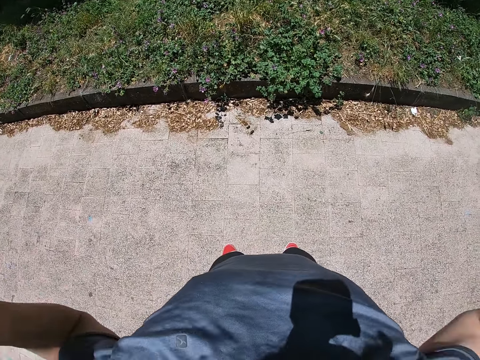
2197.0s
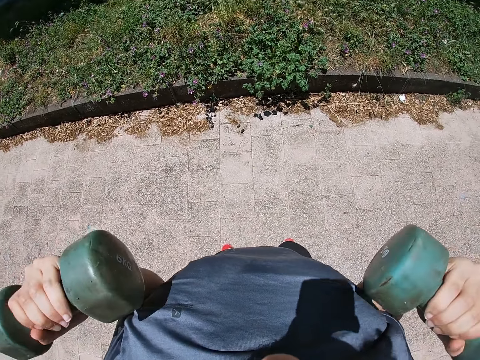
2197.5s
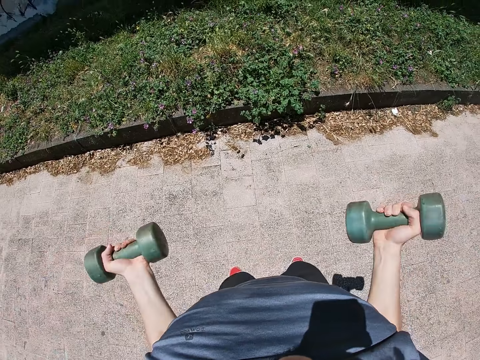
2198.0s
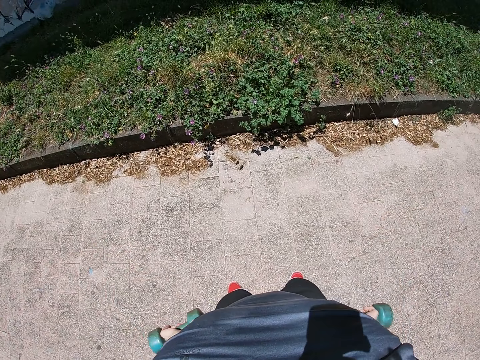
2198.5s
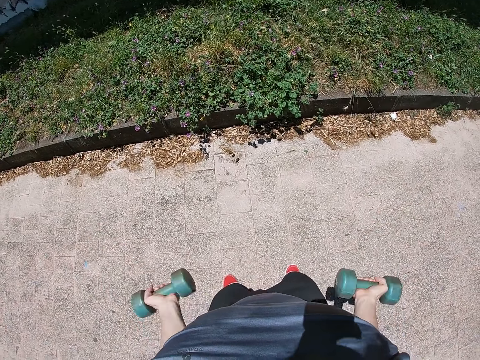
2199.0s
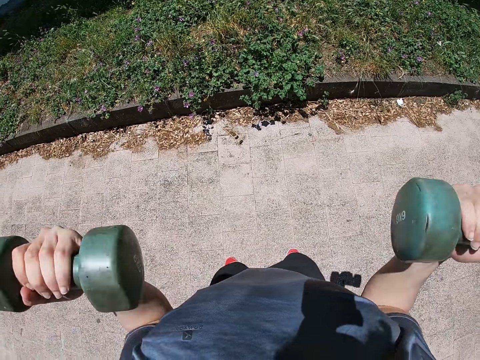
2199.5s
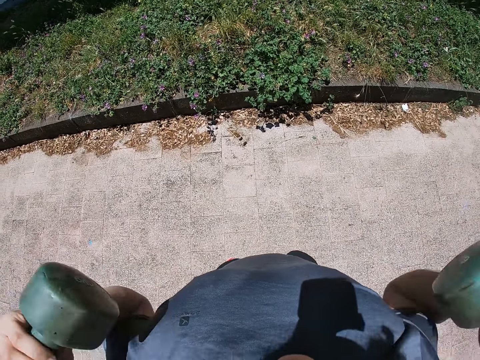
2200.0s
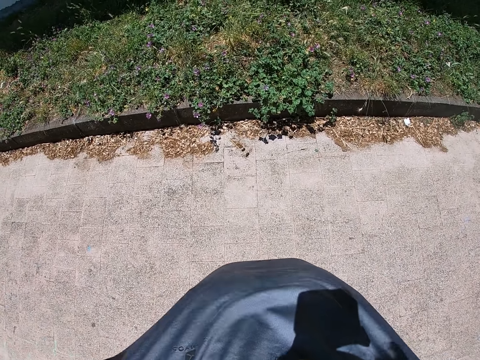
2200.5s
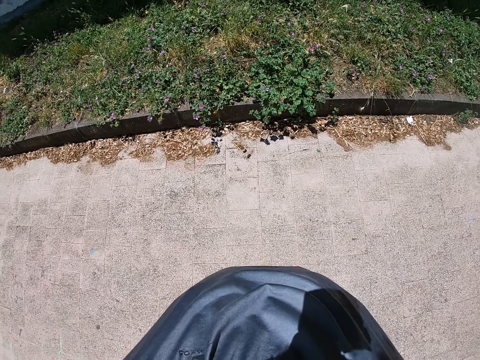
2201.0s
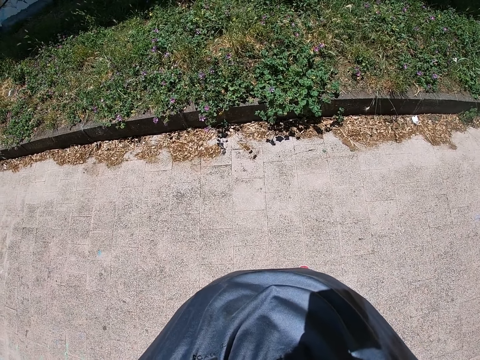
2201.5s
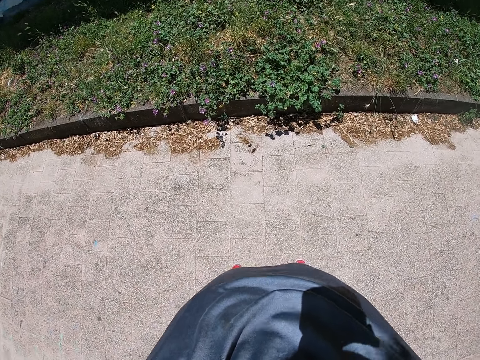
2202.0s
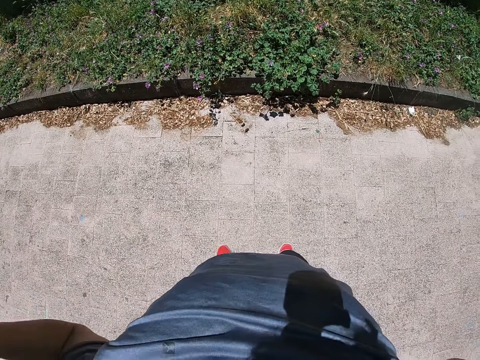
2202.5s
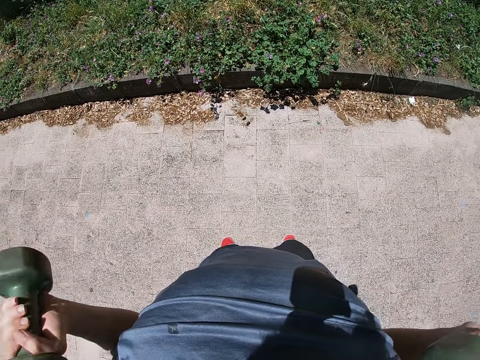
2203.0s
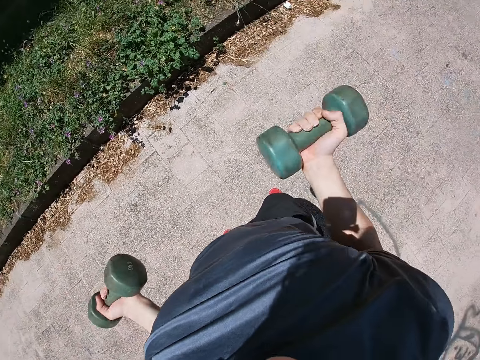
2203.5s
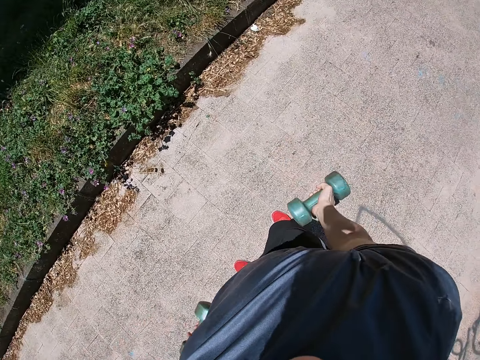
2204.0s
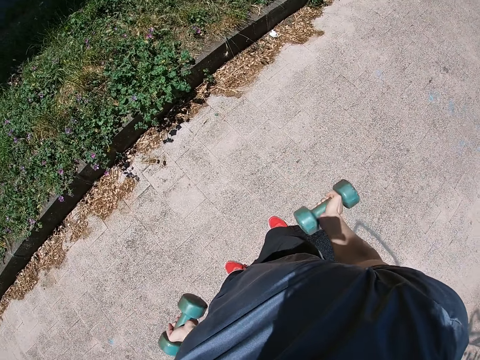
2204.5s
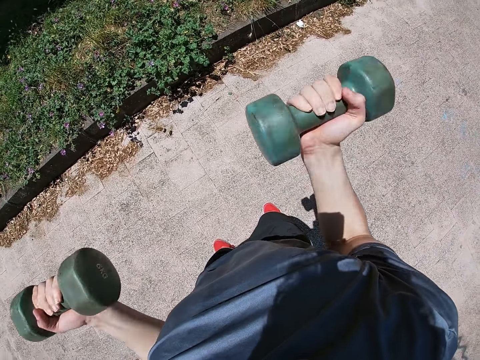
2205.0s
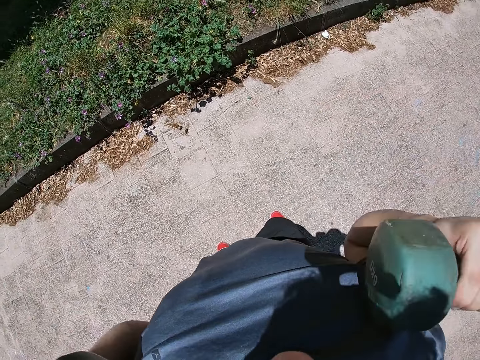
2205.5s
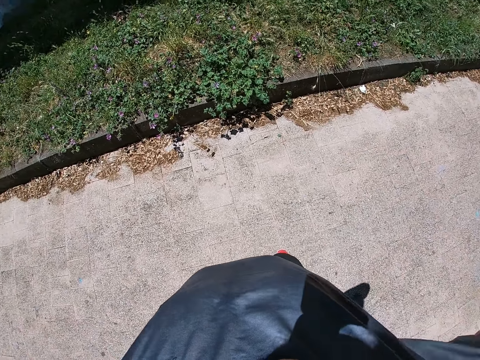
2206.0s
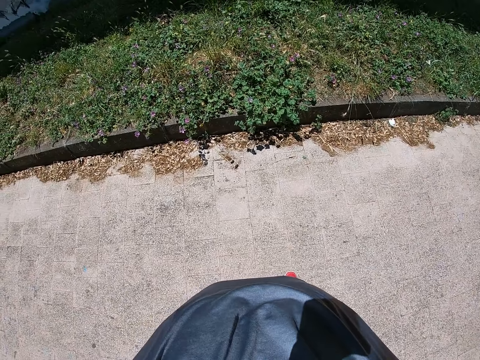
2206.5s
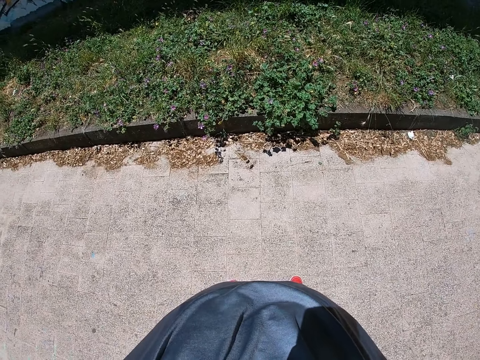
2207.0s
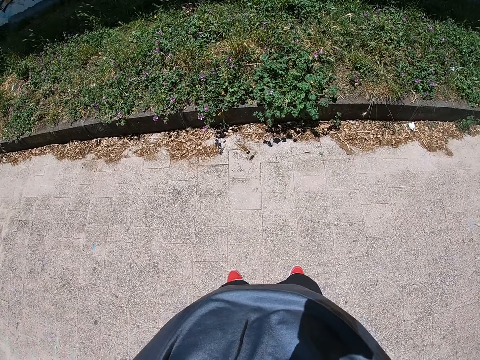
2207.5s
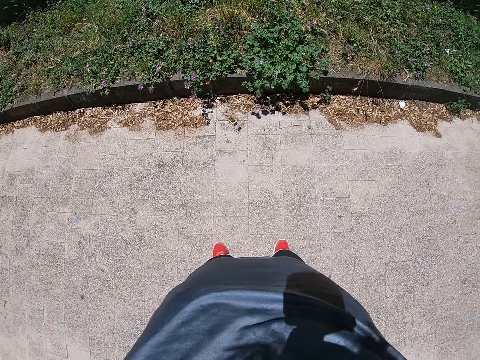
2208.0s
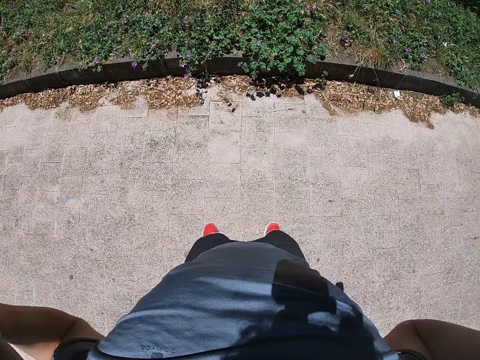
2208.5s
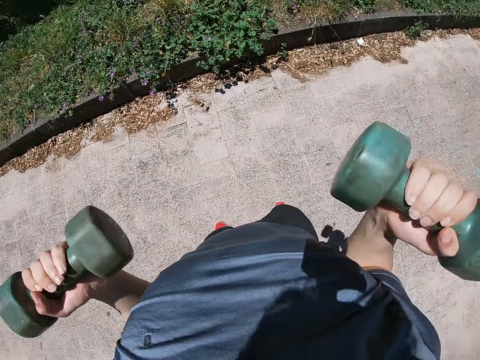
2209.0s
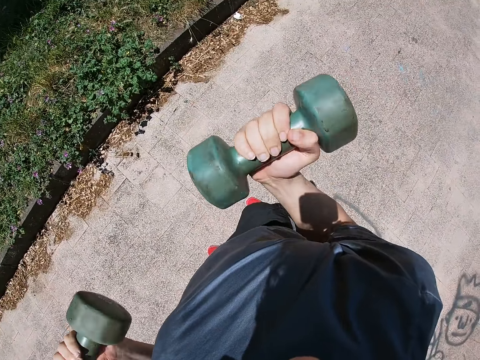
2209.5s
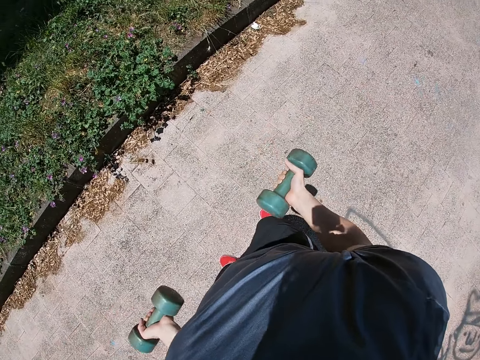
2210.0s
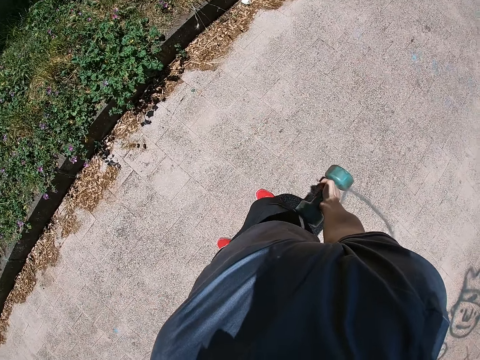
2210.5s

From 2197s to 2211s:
The camera wearer lowers the dumbbells with both hands. He lifts the dumbbells towards his chest with both hands. He stretches both hands sideways with the dumbbells in them. He lowers the dumbbells with both hands. He lifts the dumbbells towards his chest with both hands. He stretches both hands sideways with the dumbbells in them. He lowers the dumbbells with both hands.

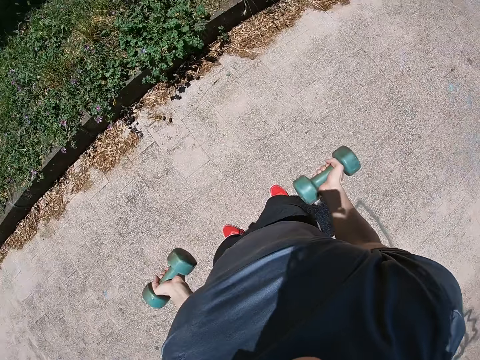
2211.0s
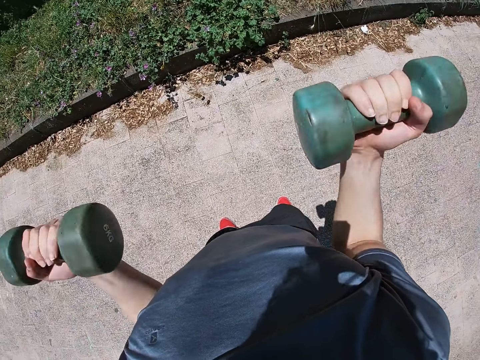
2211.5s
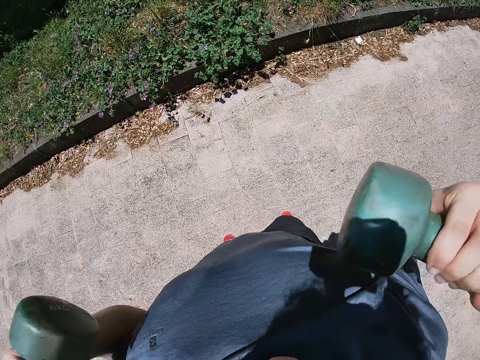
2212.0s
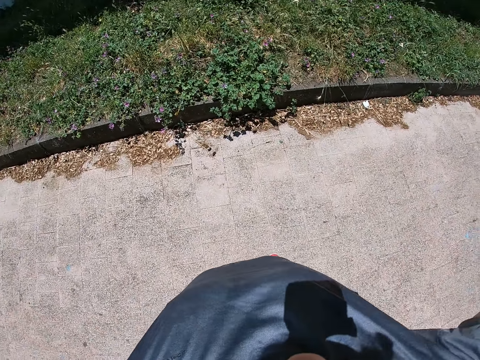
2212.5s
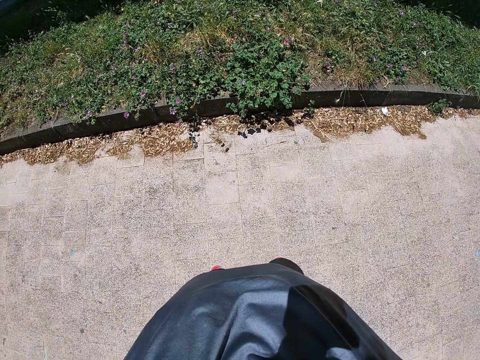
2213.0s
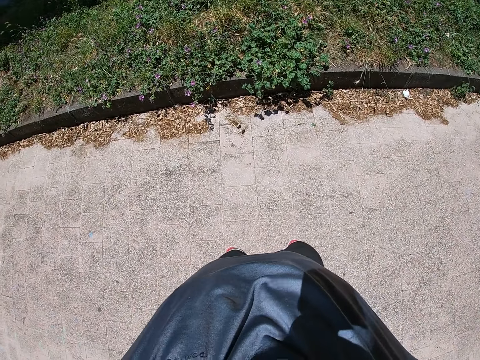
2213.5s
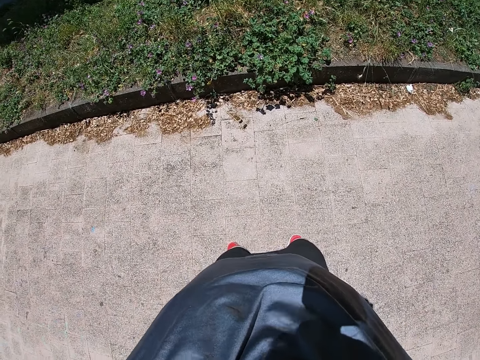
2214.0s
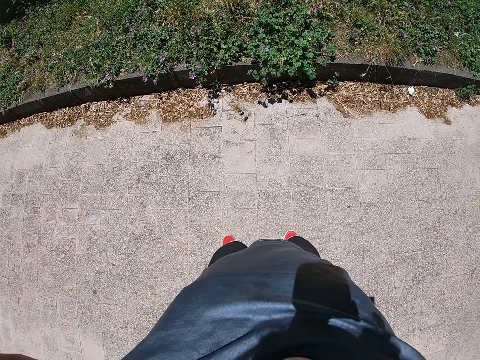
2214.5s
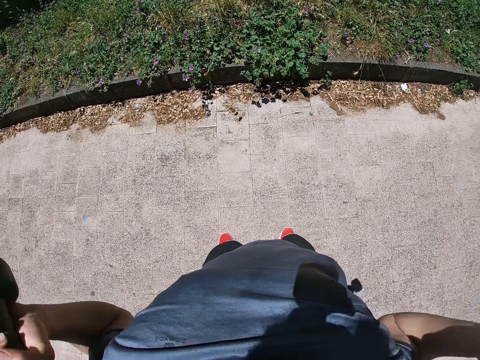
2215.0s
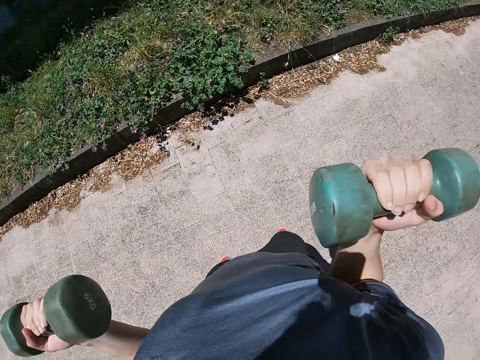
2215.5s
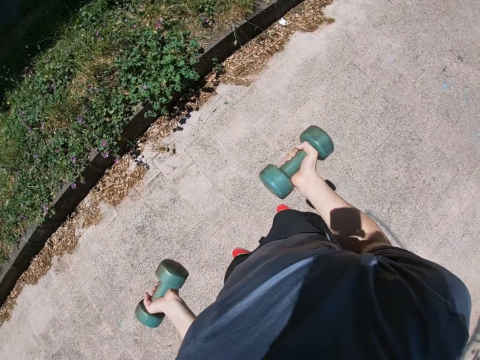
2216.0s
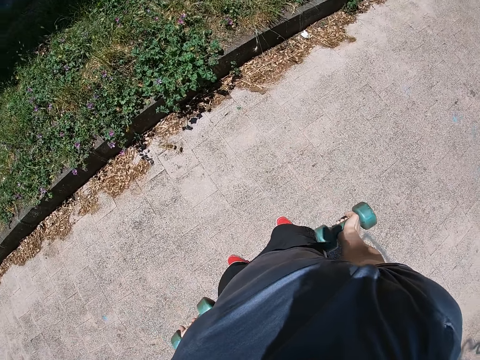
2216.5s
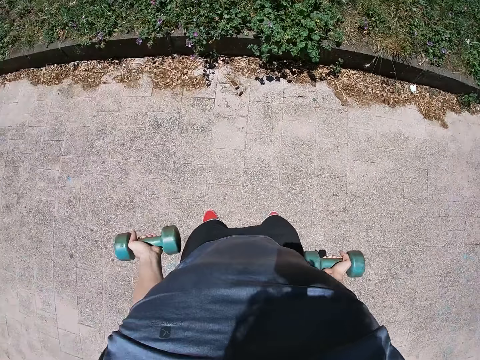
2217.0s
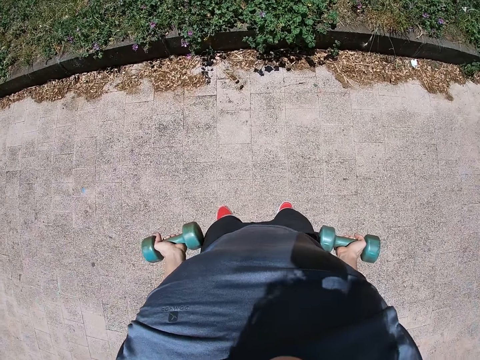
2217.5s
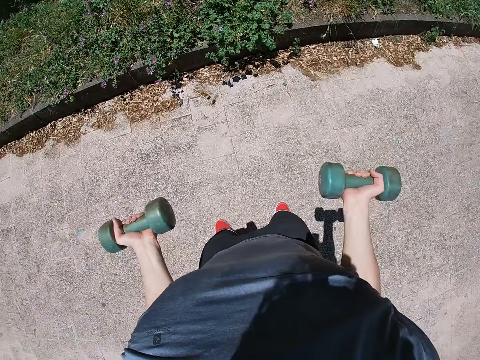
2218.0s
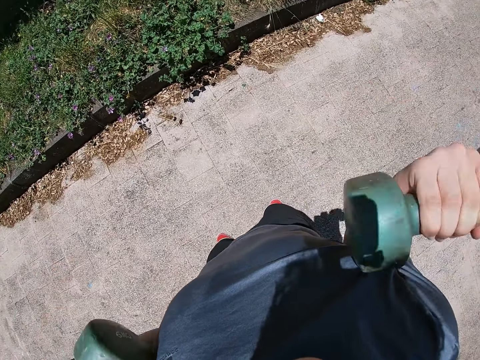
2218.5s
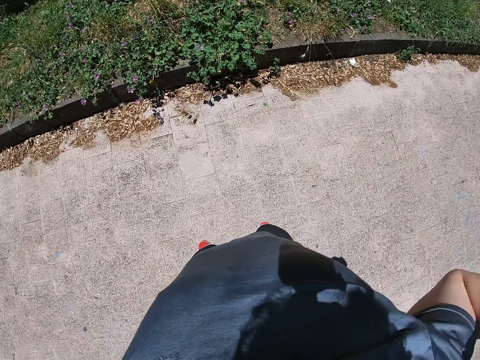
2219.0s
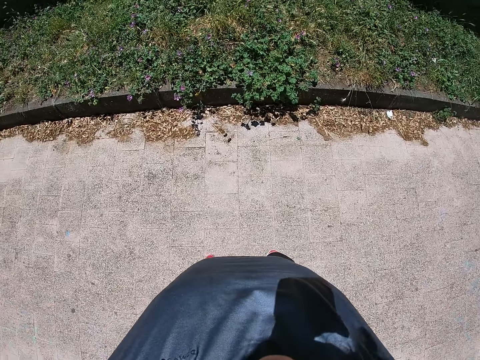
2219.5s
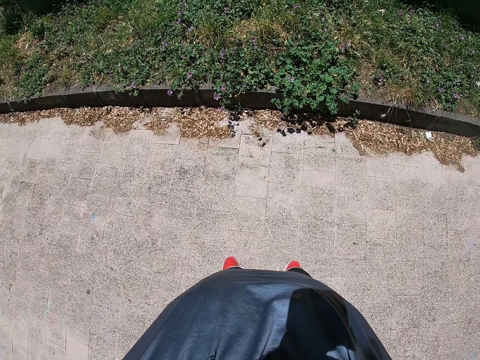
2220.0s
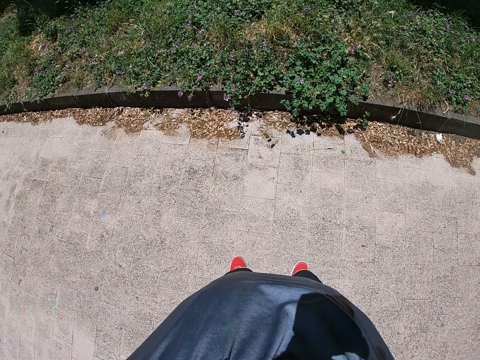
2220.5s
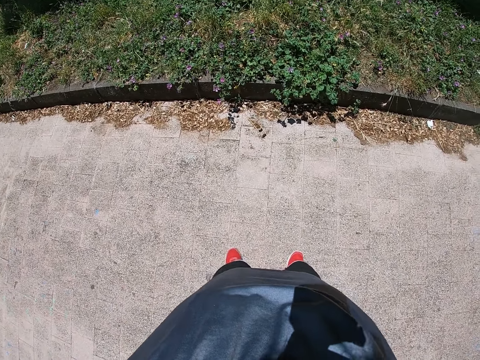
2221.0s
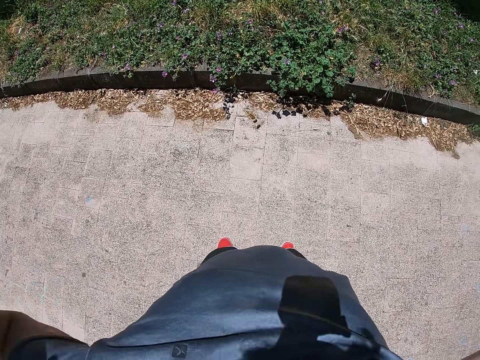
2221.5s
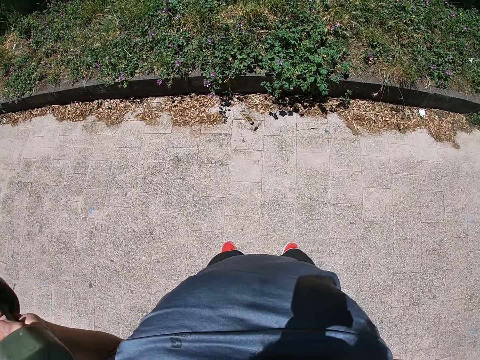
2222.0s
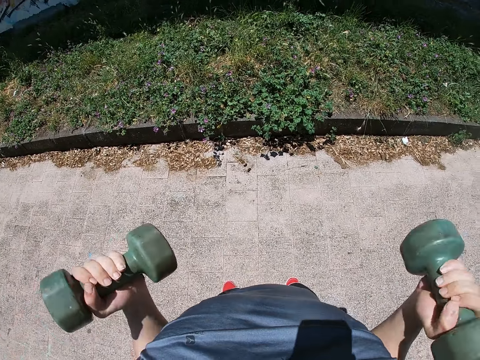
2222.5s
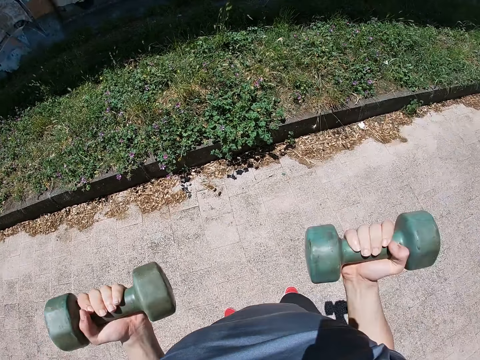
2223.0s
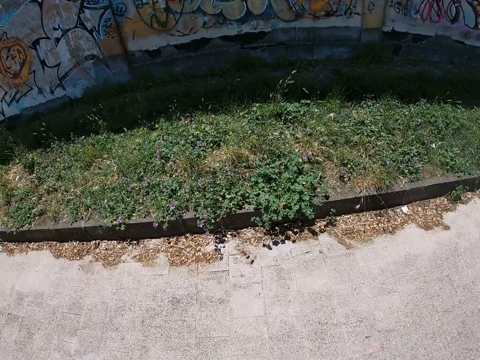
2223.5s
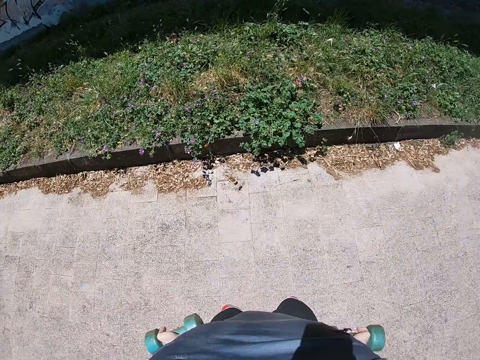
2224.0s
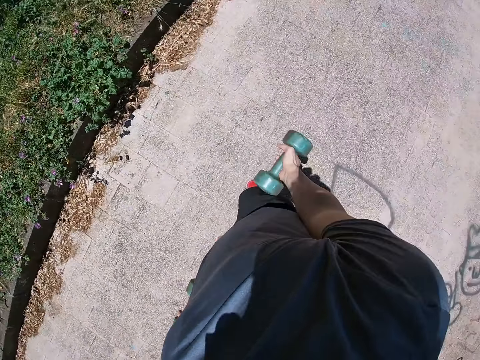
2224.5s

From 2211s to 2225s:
The camera wearer lifts the dumbbells towards his chest with both hands. He stretches both hands sideways with the dumbbells in them. He lowers the dumbbells with both hands. He lifts the dumbbells towards his chest with both hands. He stretches both hands sideways with the dumbbells in them. He lowers the dumbbells with both hands.
